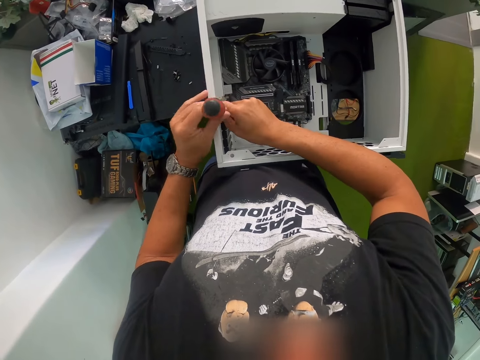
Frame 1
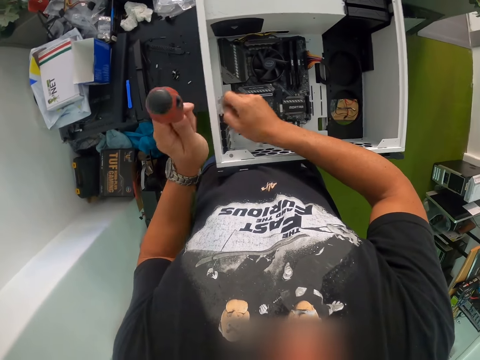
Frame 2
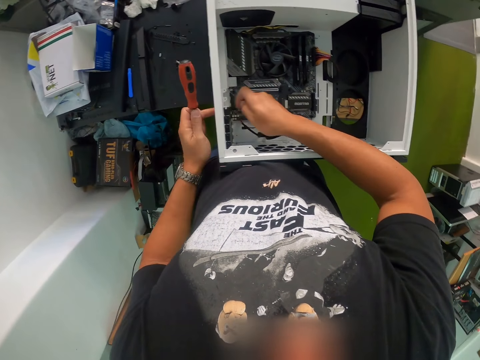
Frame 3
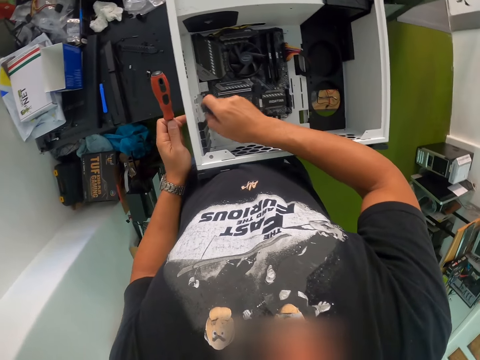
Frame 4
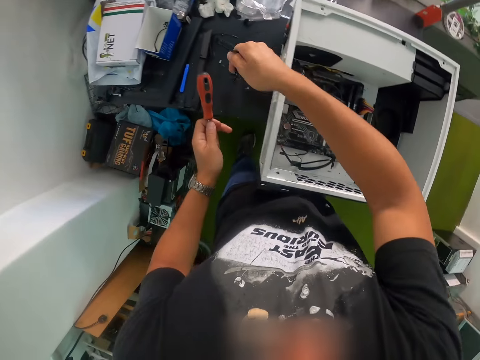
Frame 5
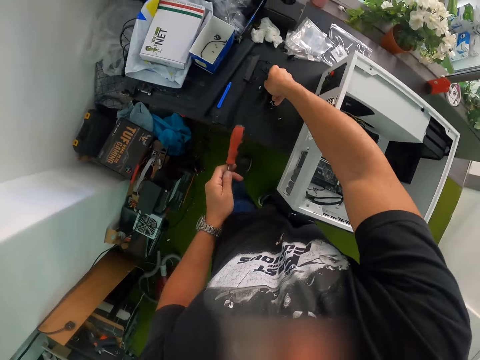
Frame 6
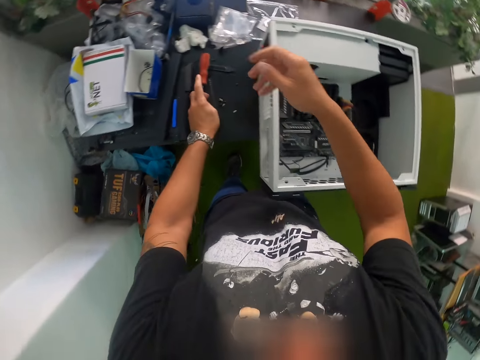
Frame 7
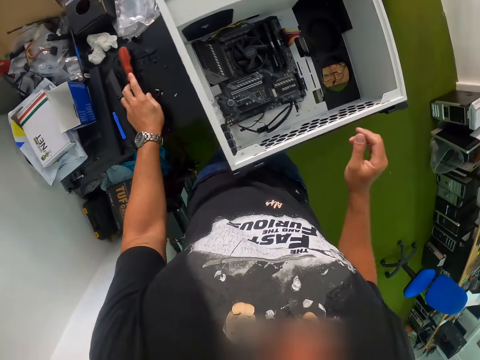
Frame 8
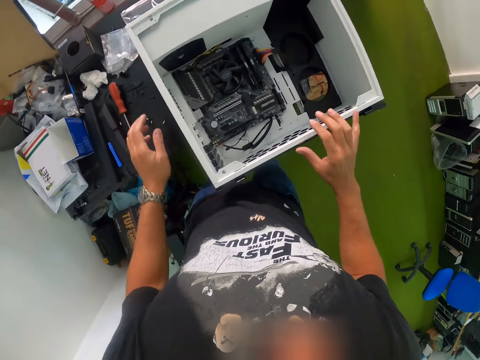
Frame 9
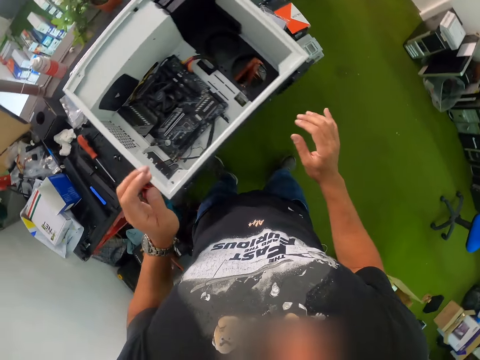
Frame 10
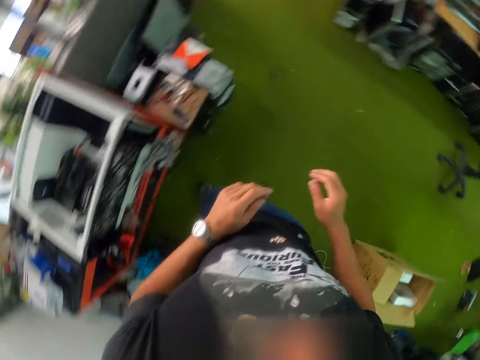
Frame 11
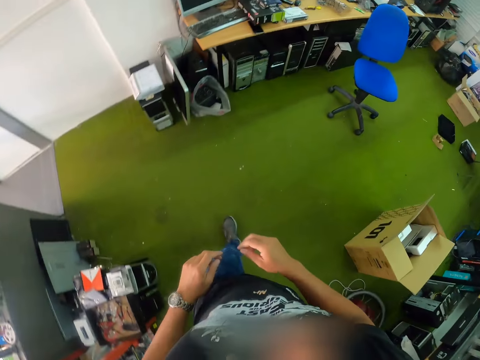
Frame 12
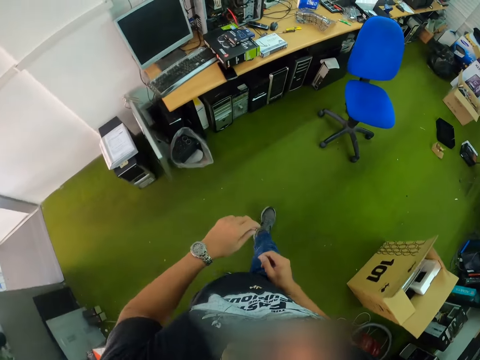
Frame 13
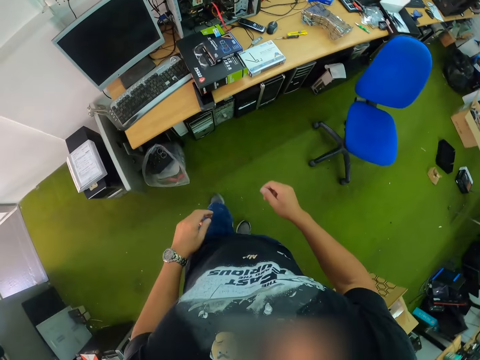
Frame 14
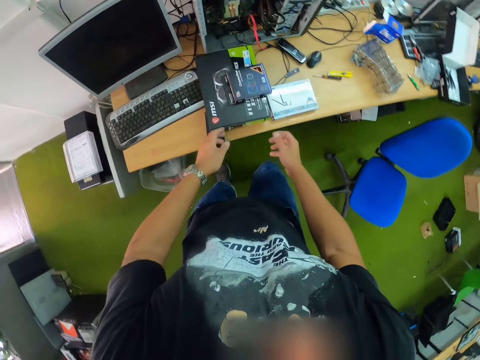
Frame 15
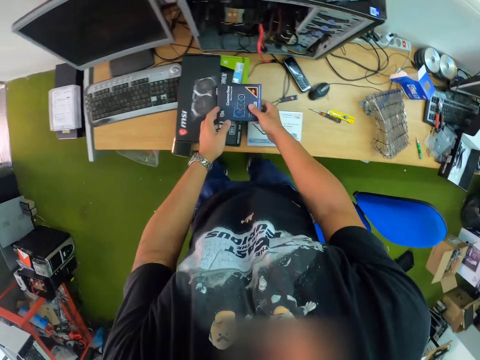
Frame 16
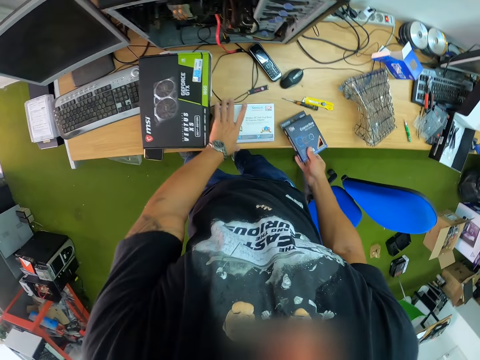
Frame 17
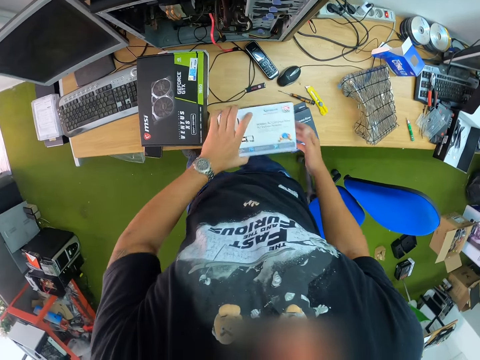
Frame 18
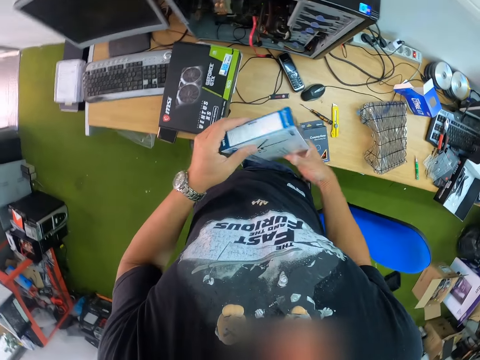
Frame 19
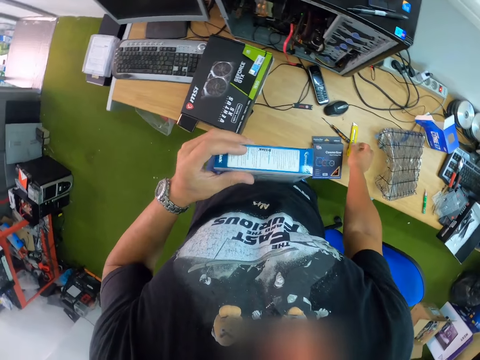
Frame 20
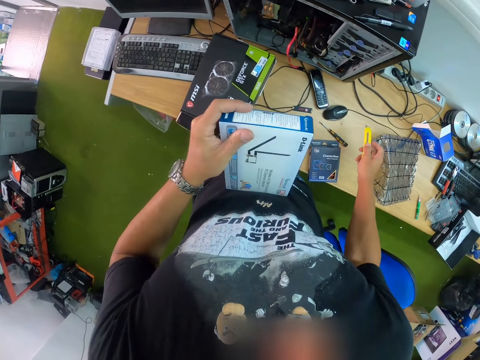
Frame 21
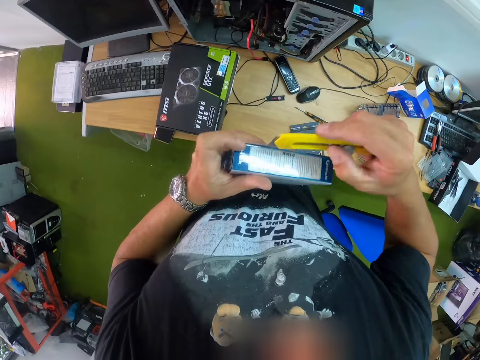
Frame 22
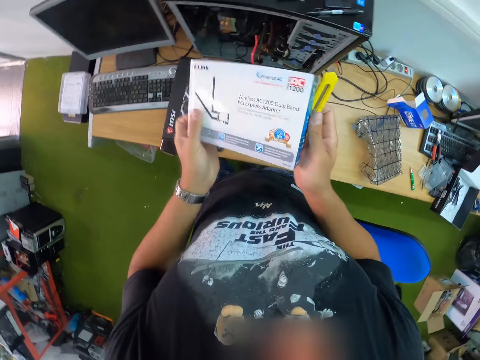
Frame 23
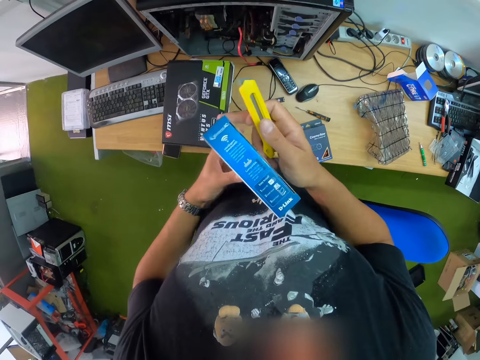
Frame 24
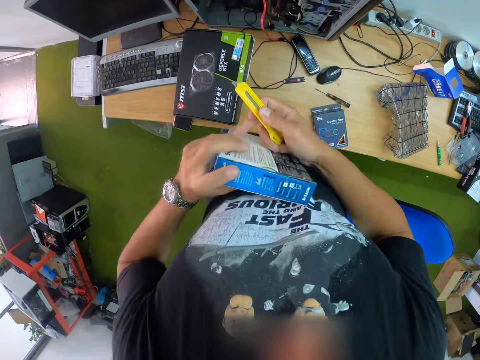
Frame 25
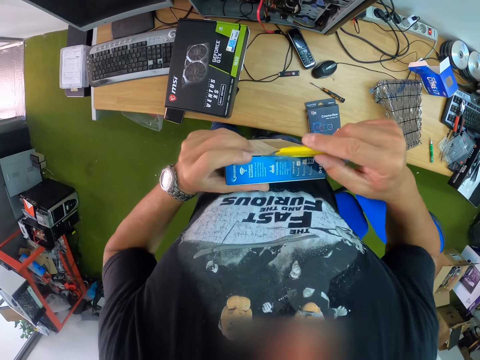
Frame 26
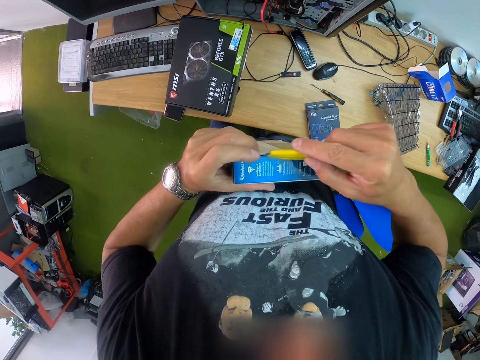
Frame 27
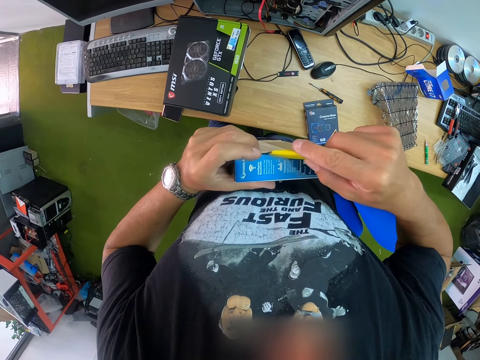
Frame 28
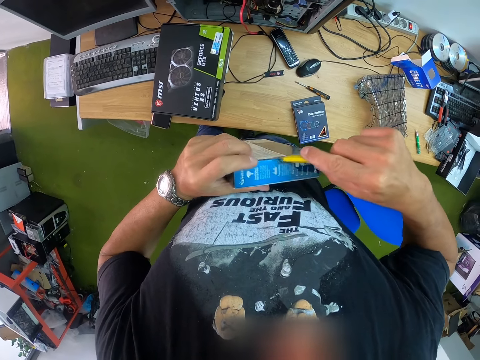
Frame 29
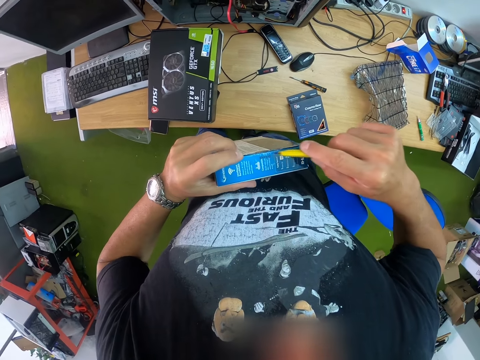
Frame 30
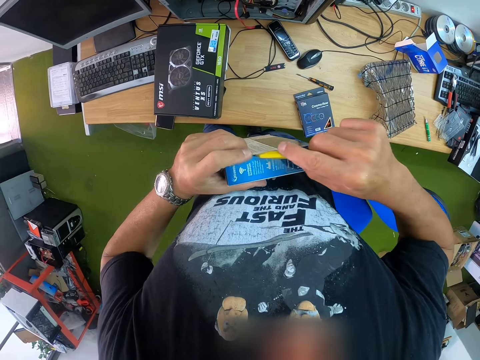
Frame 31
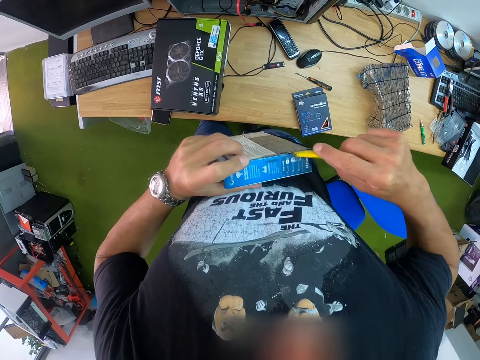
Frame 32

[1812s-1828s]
The camera wearer holds the screwdriver with his left hand. He removes a socket organizer from the system unit with his right hand. He drops the socket organizer in his right hand on the table. He drops the screwdriver in his left hand on the table. He moves to a table in the room. He picks up a battery pack from the table with his right hand. He drops the battery pack in his right hand on the table in the room. He picks up a router pack or packet from the table with his left hand. He holds the router pack with both hands. He holds the router pack with his left hand. He picks up an office knife from the table with his right hand. He holds the router pack with both hands. He rotates the packet. He holds the router pack with his left hand. He cuts the router pack with the knife in his right hand.

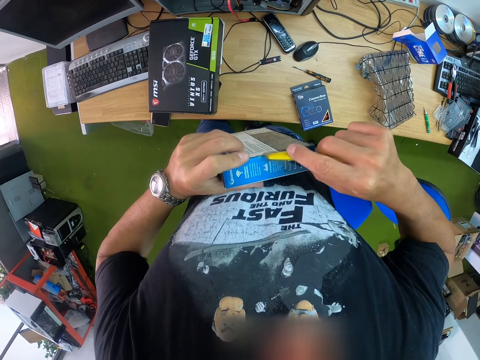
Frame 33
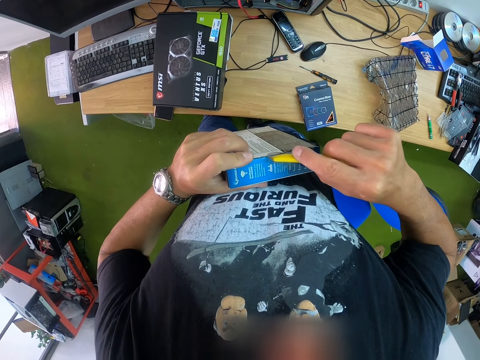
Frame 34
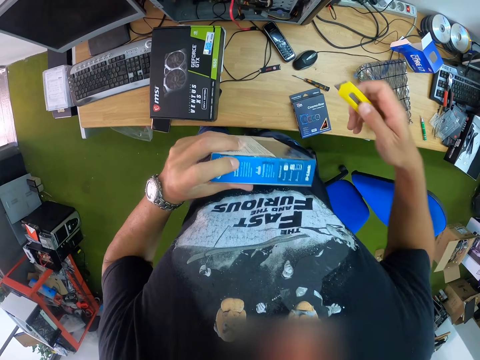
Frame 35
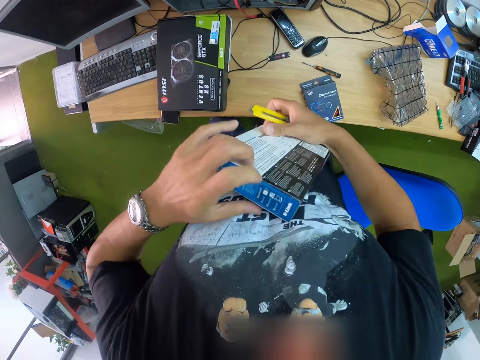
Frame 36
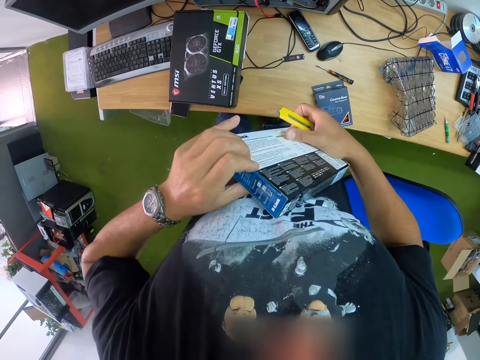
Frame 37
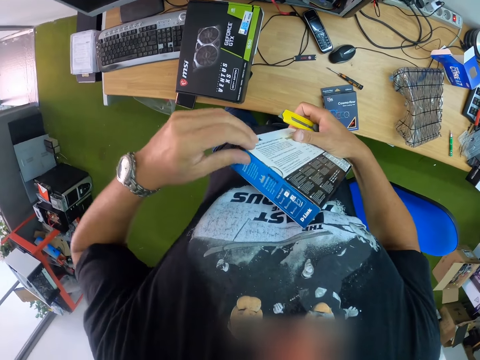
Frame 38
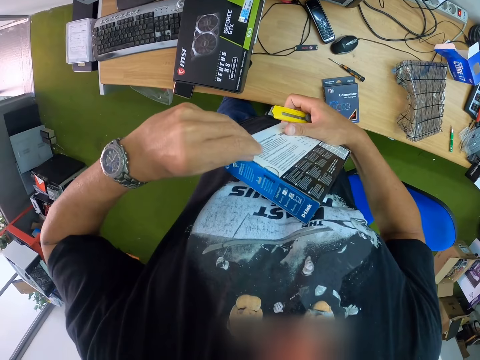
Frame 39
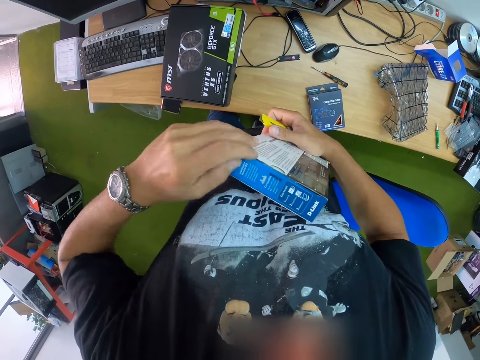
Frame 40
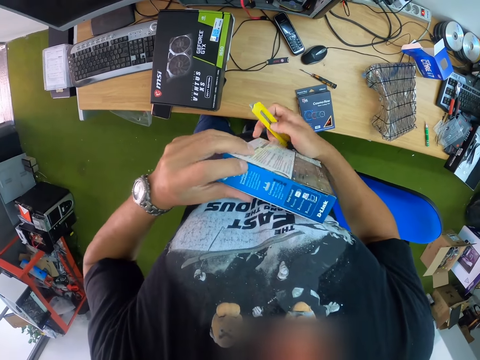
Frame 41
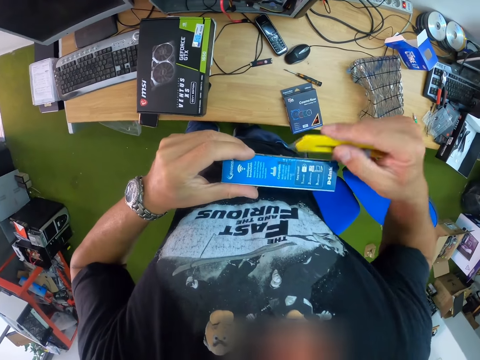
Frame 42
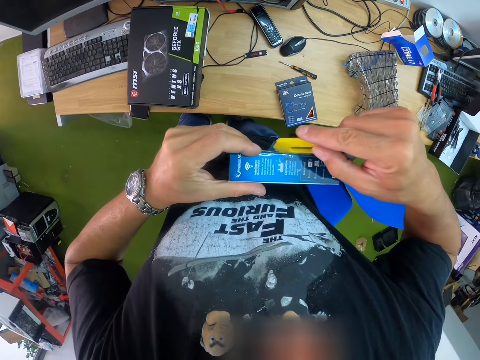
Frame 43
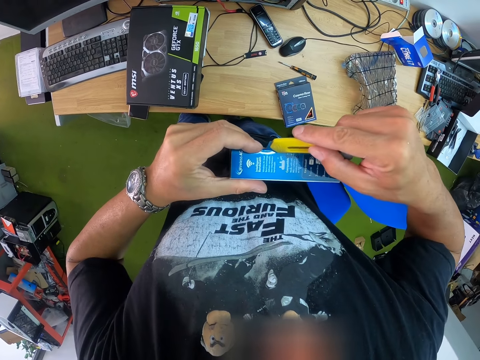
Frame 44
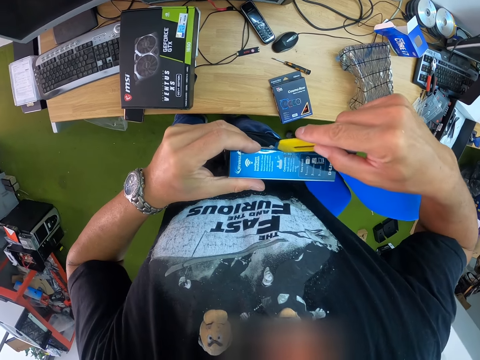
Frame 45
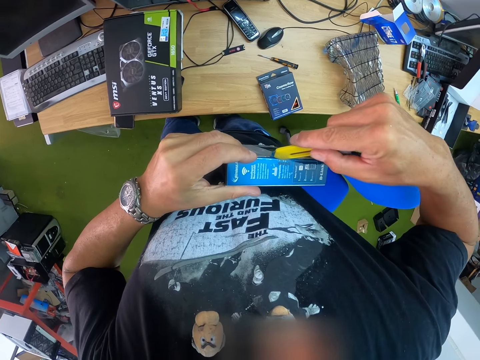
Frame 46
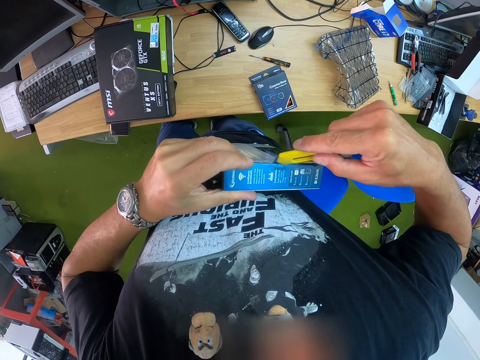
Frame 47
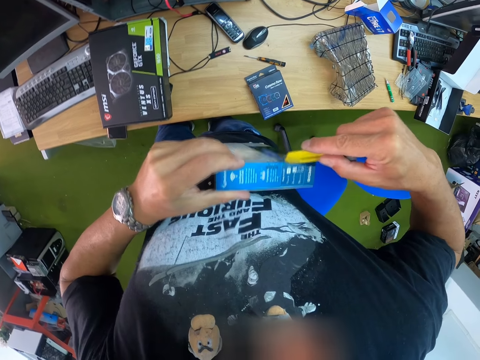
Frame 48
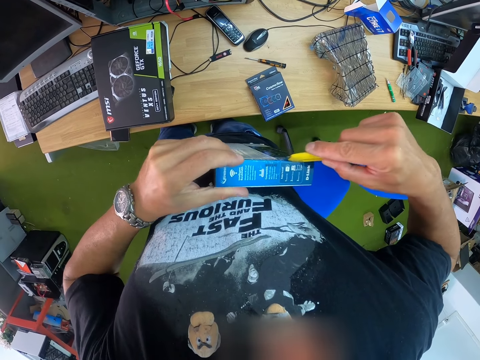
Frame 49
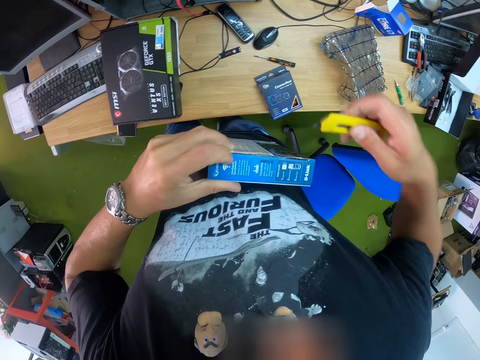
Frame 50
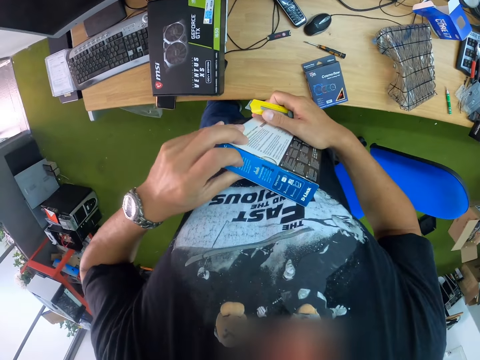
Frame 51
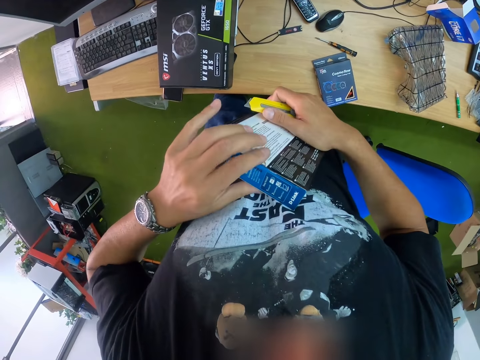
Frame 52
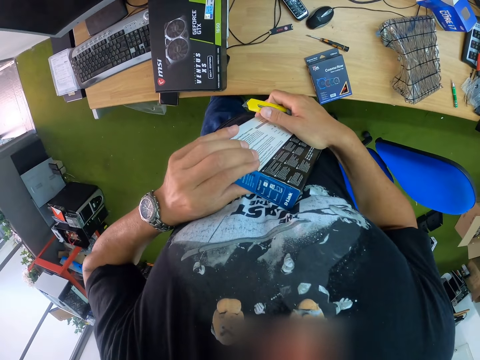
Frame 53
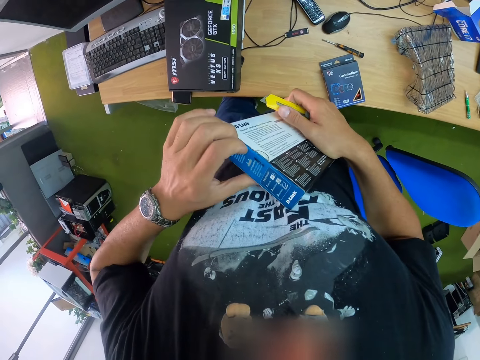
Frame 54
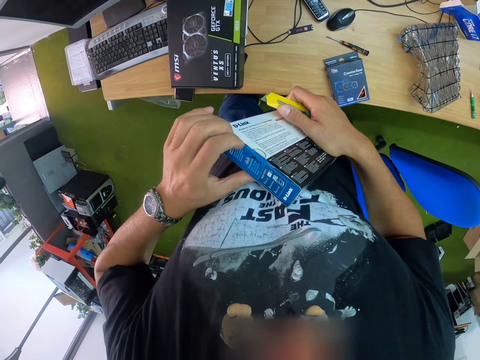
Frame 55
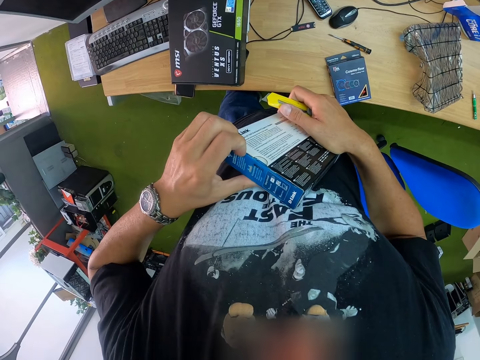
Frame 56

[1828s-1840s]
The camera wearer holds the router pack with both hands. He opens the packet with the hand. He holds the router pack with his left hand. He cuts the router pack with the knife in his right hand. He opens the packet with the scalpel. He holds the router pack with both hands and opens the packet with the hand.
